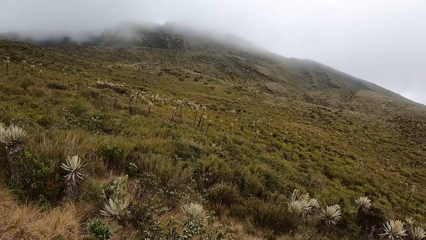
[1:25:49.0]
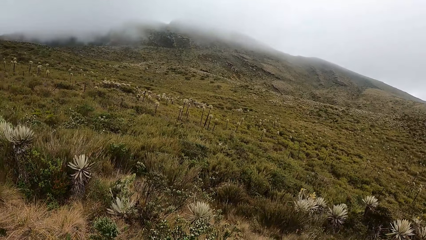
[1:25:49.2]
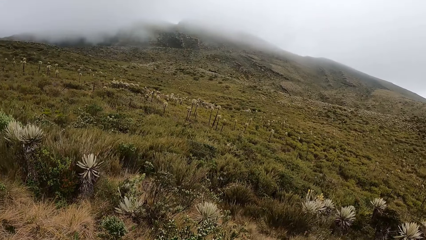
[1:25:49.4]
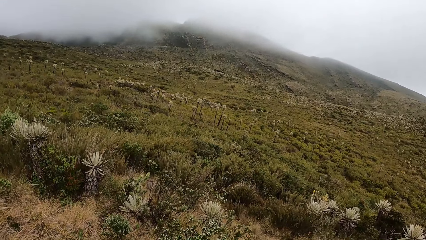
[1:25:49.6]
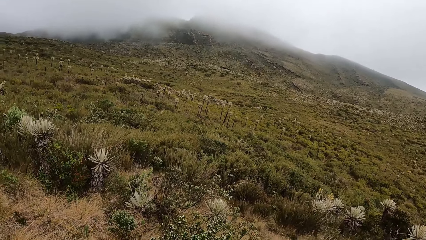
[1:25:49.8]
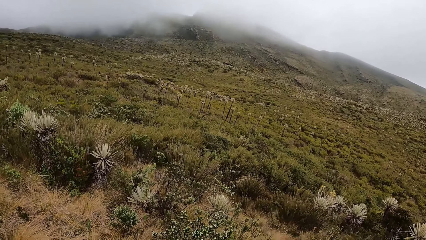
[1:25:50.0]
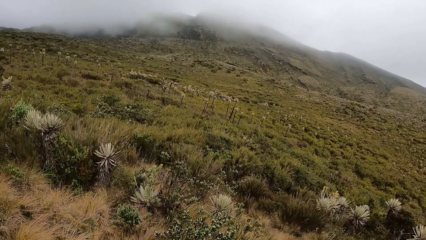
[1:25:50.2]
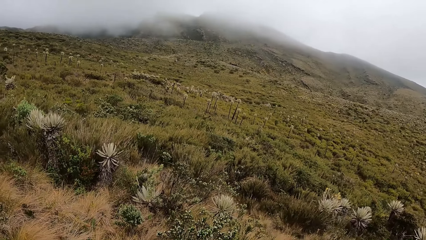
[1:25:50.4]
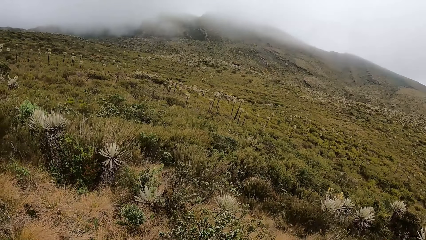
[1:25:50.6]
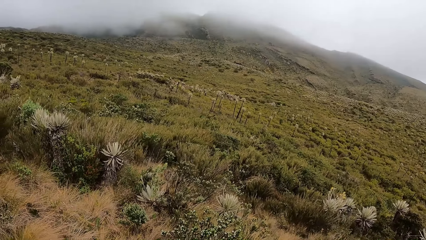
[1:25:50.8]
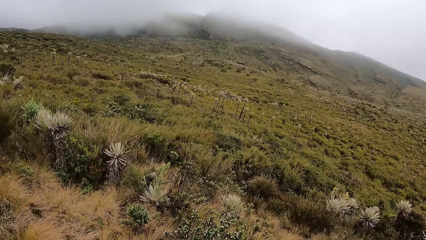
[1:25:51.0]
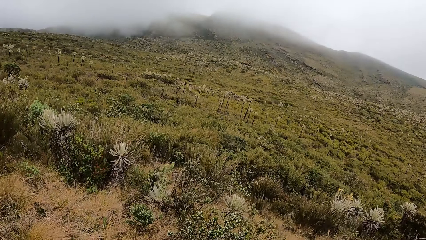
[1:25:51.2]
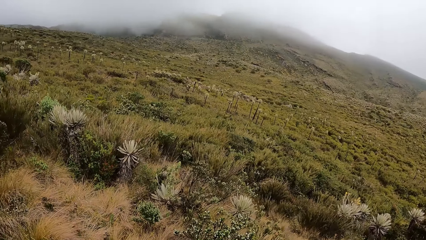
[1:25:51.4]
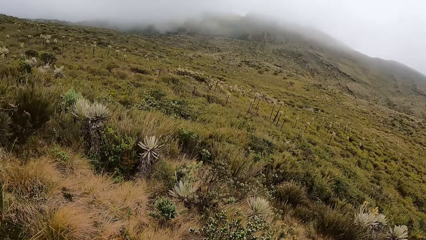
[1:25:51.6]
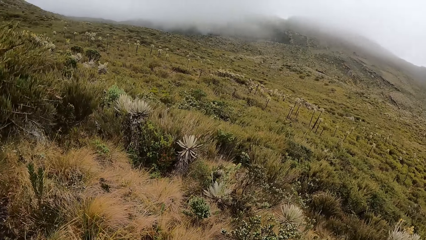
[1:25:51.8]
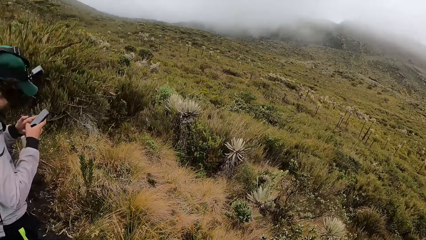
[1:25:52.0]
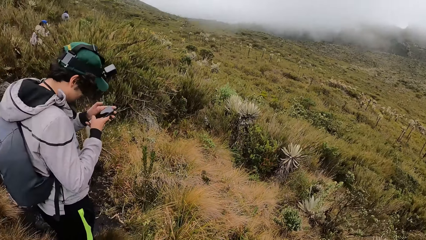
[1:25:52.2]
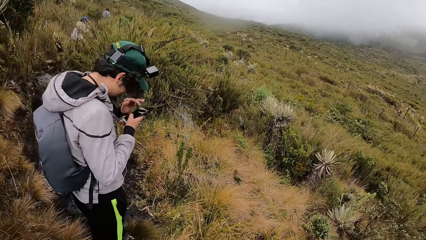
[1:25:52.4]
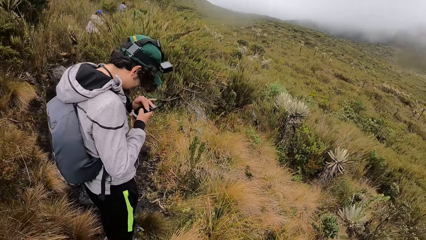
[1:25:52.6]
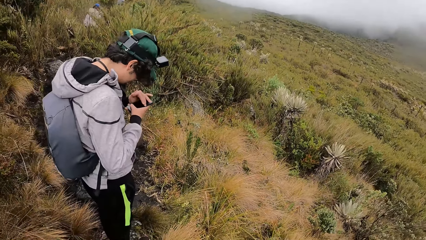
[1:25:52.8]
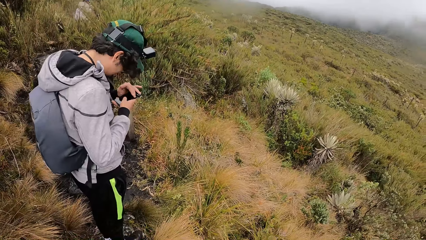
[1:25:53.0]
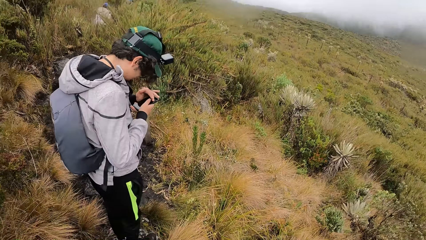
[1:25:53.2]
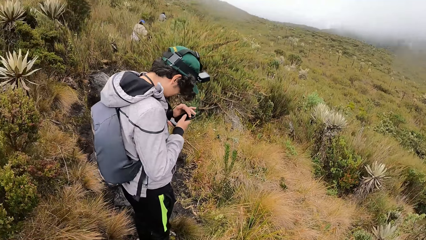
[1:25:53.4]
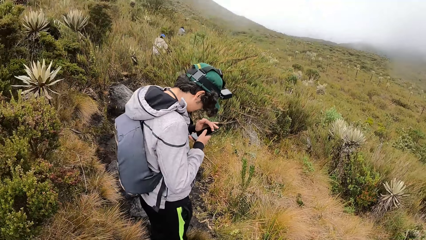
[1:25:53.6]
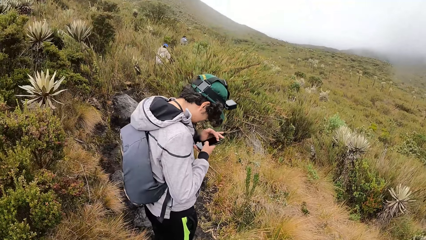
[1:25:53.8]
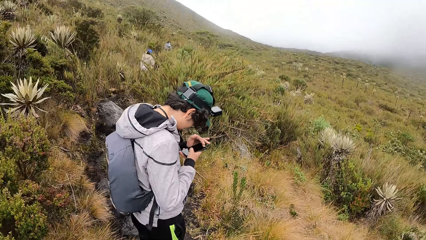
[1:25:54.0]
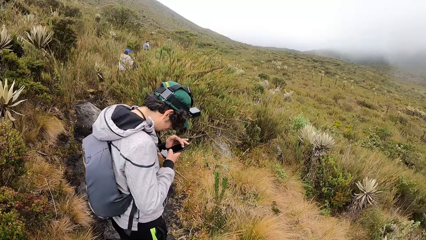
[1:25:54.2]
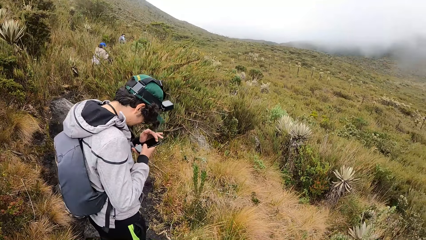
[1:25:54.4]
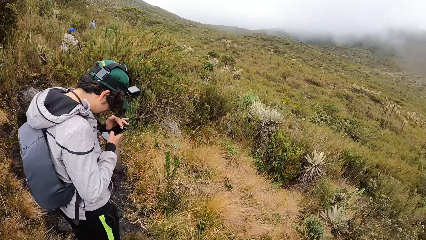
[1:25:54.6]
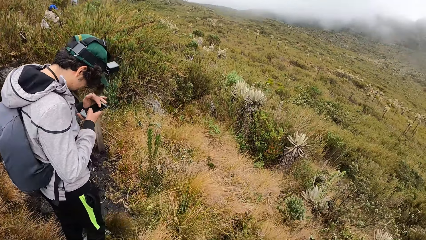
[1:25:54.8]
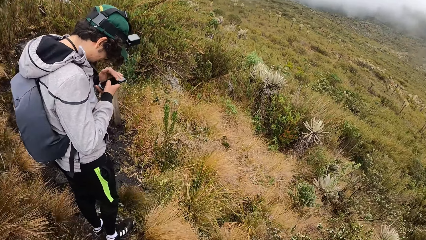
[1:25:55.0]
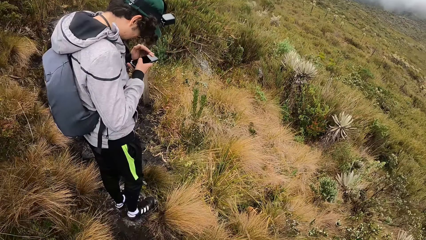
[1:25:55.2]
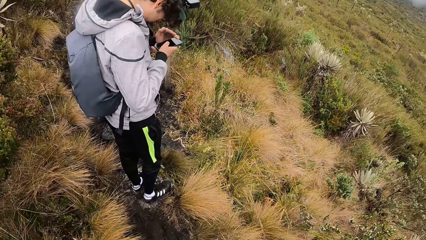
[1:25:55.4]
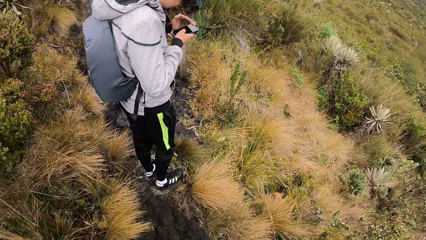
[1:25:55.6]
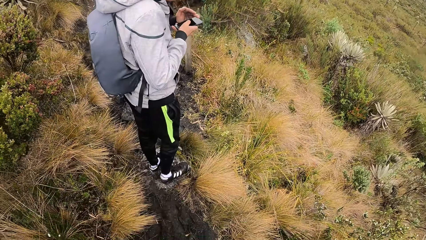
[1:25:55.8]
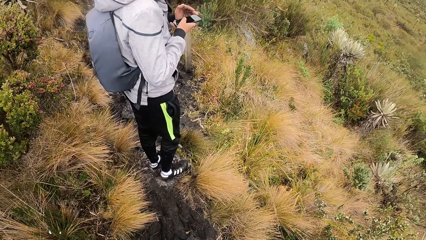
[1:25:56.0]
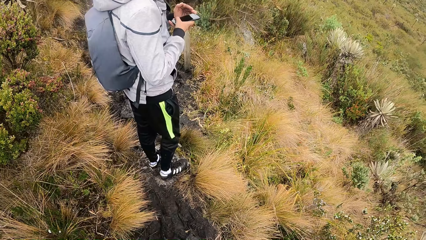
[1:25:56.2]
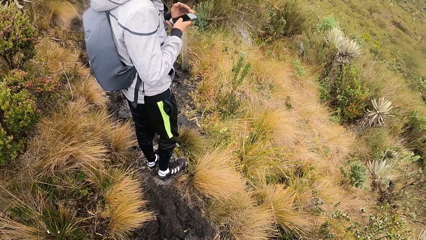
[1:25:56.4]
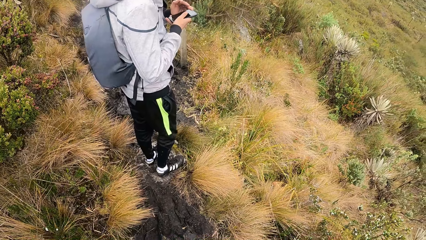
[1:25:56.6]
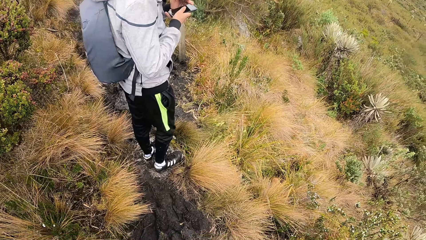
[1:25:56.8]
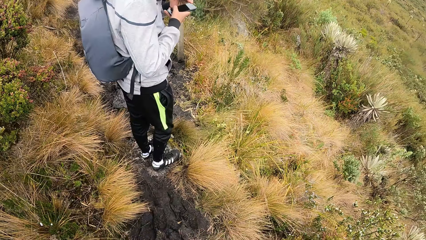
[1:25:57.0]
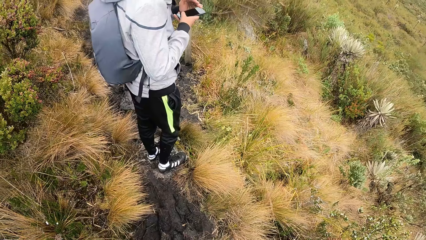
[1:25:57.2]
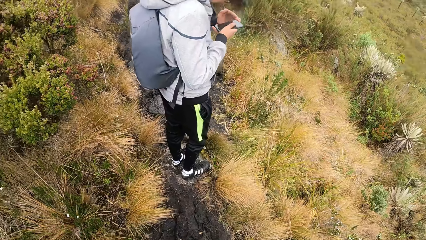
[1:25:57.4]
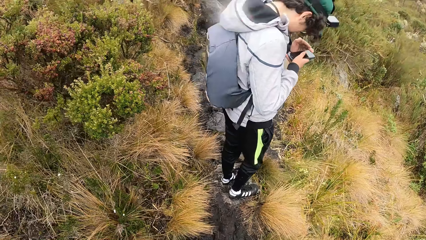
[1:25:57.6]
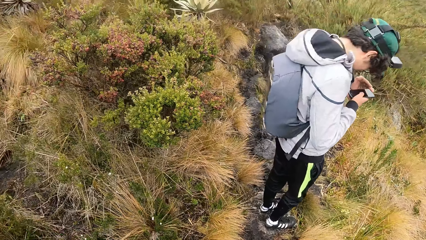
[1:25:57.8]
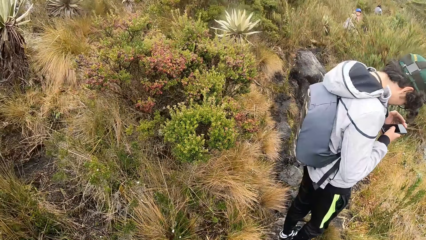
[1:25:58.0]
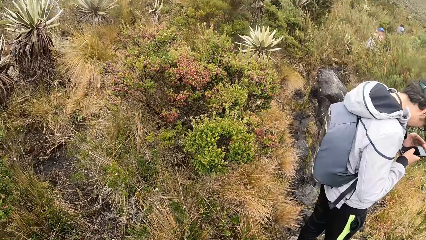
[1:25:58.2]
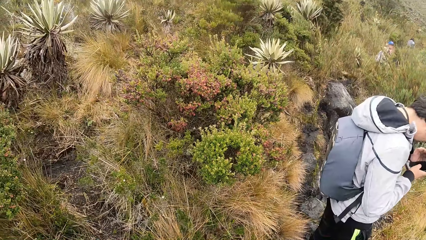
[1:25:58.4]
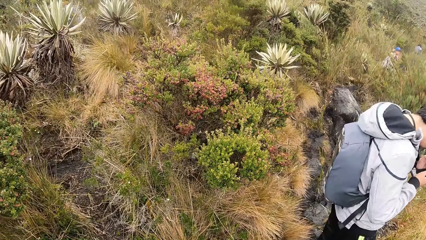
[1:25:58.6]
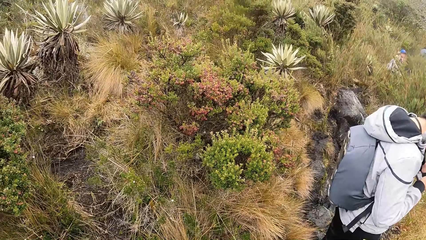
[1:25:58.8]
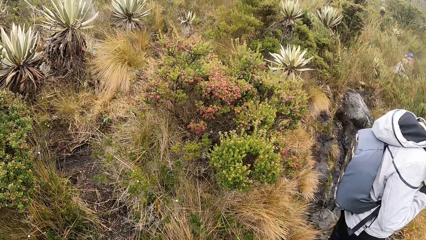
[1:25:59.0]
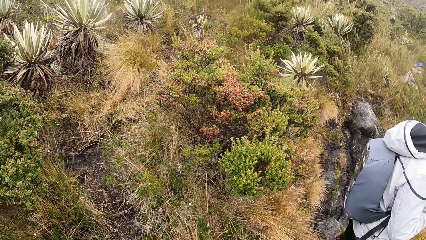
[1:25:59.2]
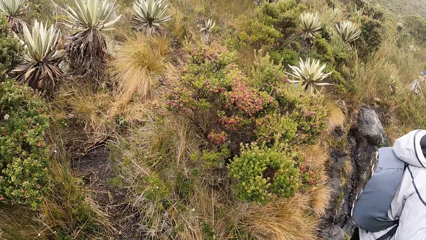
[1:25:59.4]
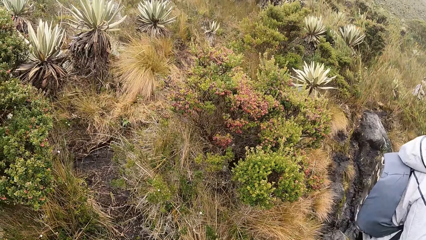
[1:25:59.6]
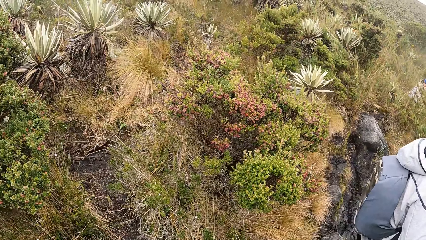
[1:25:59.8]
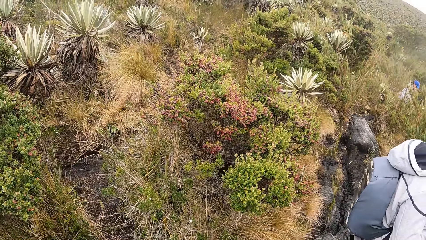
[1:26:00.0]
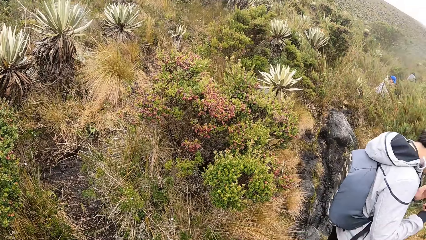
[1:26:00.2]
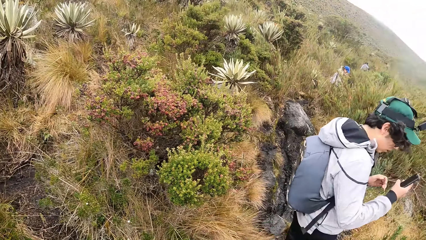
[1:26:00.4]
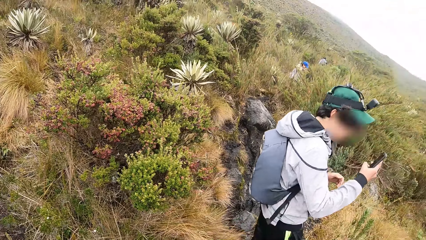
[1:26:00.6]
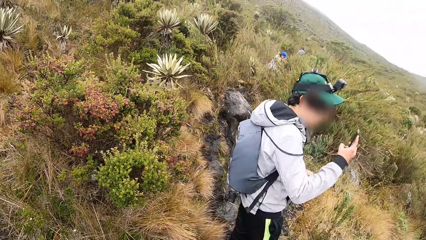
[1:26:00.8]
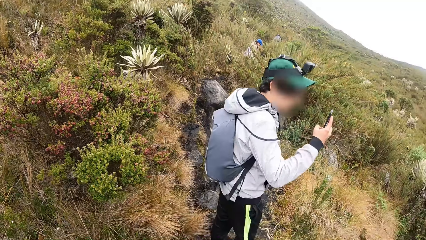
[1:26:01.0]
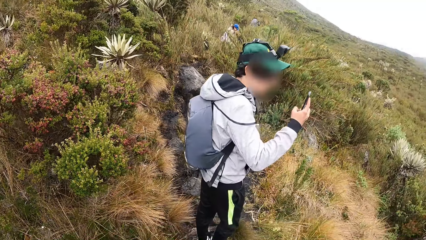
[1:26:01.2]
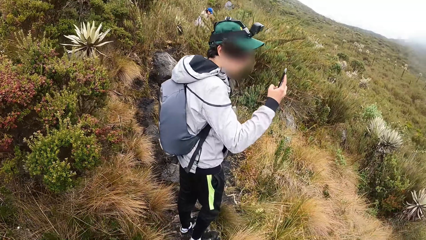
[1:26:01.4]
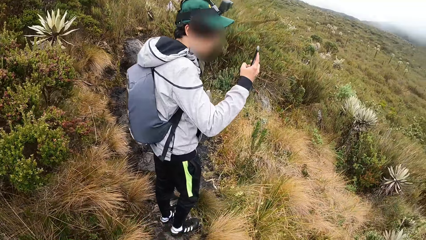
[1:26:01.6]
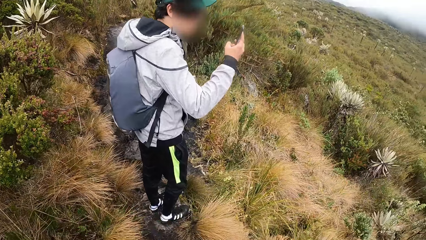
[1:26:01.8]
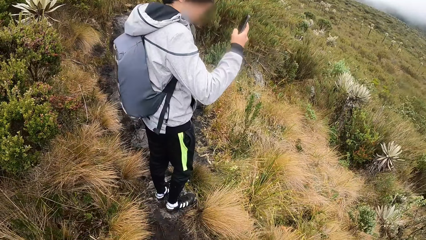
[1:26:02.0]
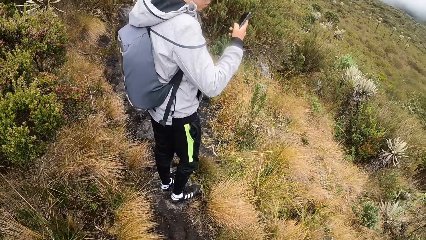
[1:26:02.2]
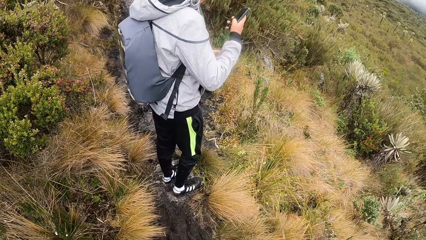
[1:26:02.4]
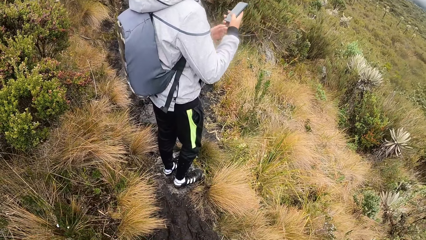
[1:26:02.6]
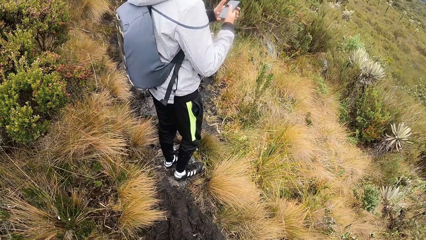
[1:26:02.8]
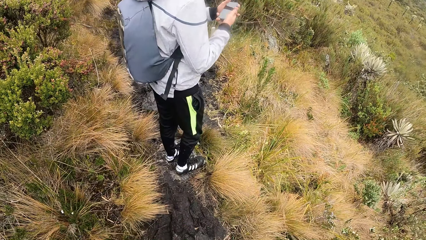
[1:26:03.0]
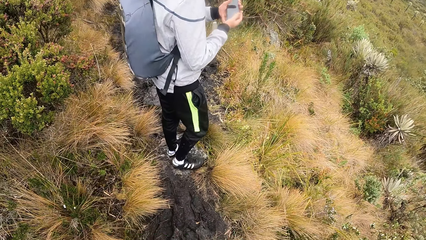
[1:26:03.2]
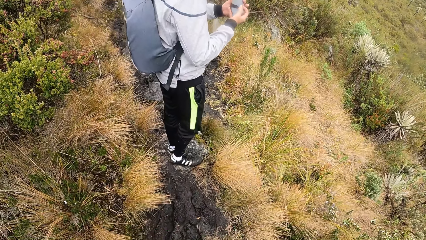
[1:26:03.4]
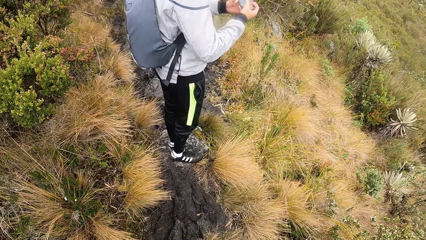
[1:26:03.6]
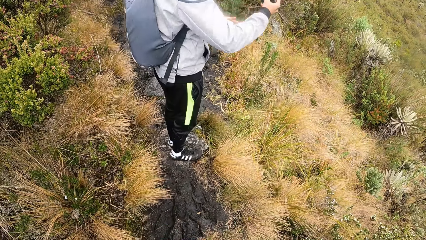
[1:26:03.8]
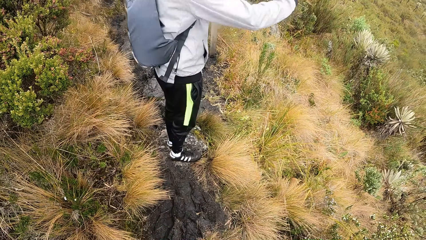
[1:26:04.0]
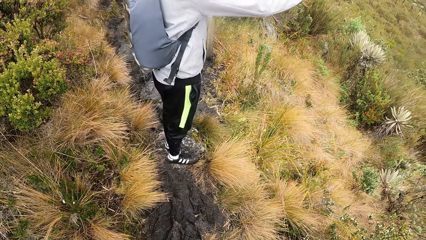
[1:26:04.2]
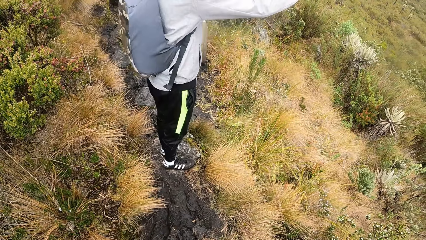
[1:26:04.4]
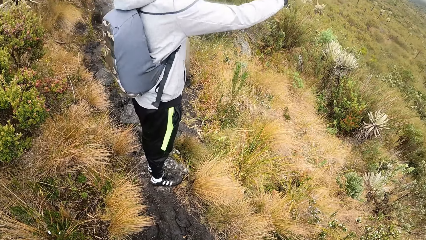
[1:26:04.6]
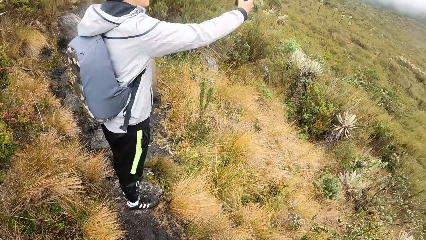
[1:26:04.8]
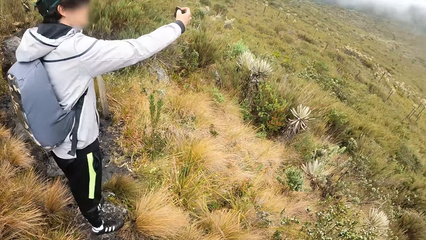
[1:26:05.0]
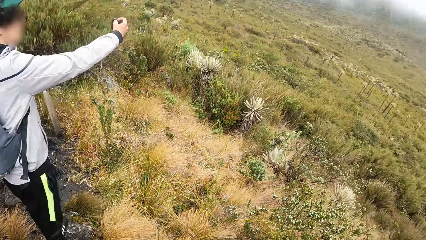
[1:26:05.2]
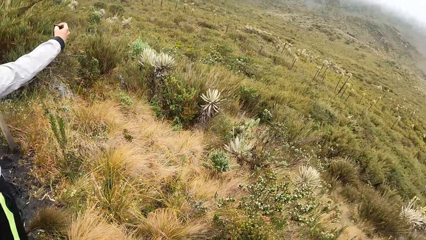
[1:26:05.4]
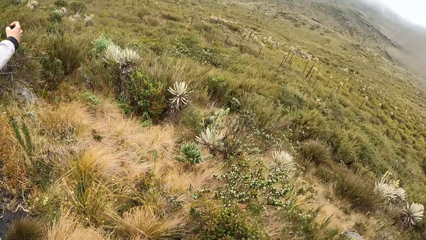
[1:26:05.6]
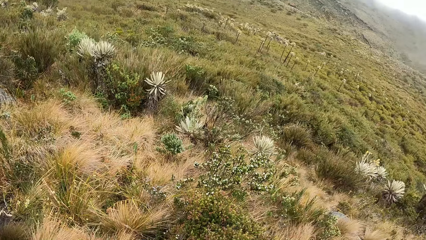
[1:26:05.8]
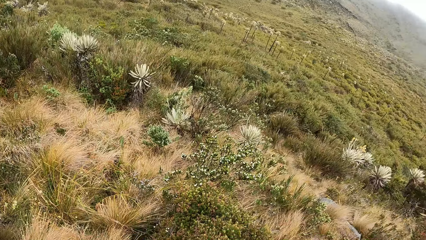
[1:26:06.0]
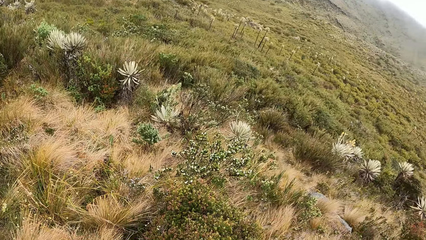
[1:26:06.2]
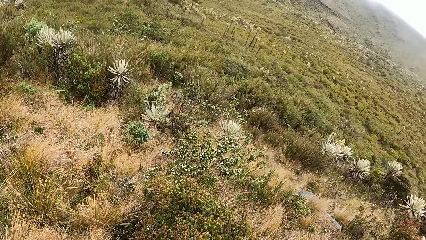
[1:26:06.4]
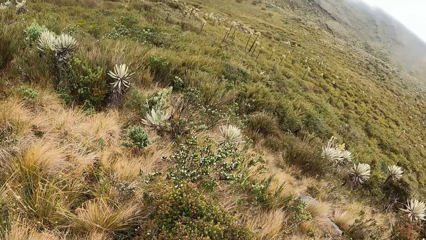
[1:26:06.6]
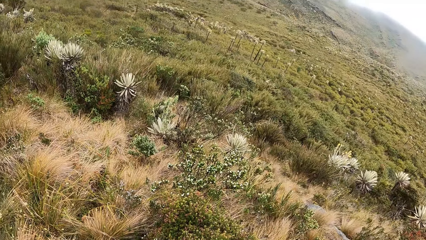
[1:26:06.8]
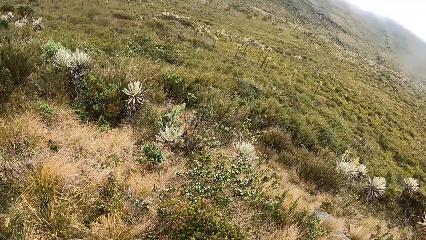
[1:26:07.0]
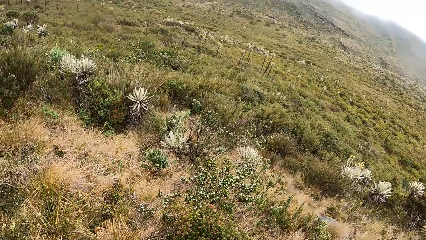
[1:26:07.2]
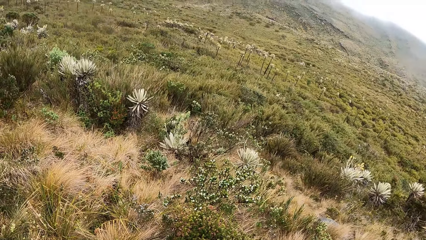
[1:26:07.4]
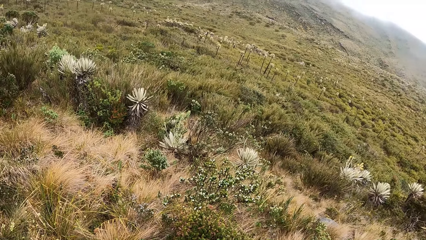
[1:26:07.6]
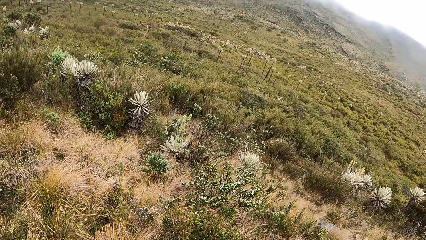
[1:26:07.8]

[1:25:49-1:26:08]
The man scrolls on the phone. The camera wearer looks around. The man snaps pictures with the phone in his right hand. He stretches a hand and takes a photo with the phone. The camera wearer looks around.
